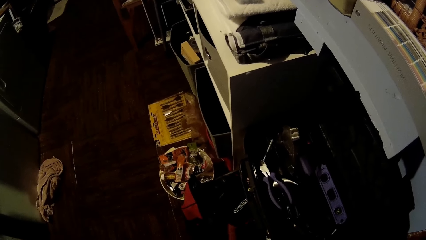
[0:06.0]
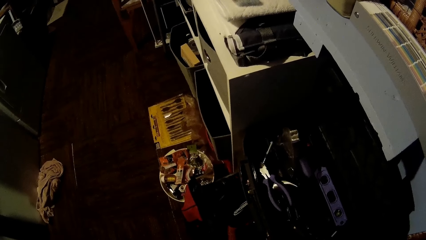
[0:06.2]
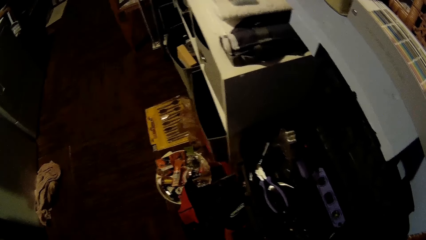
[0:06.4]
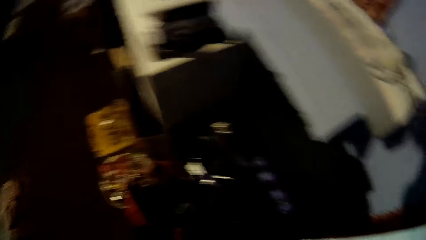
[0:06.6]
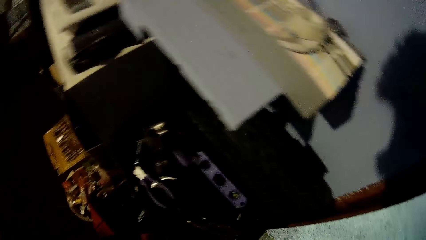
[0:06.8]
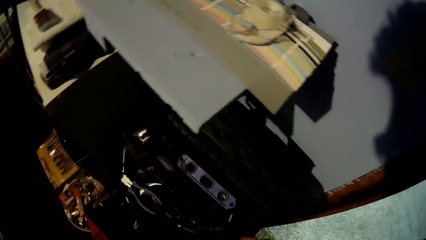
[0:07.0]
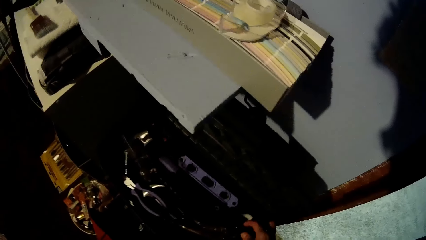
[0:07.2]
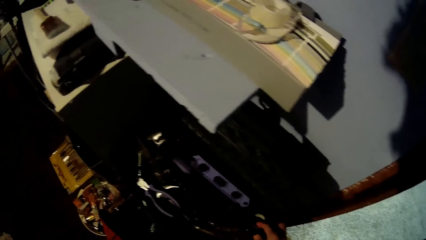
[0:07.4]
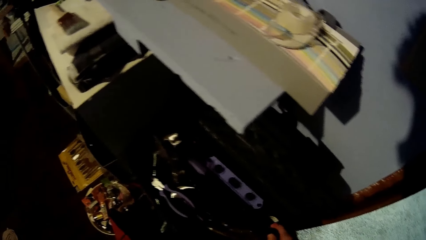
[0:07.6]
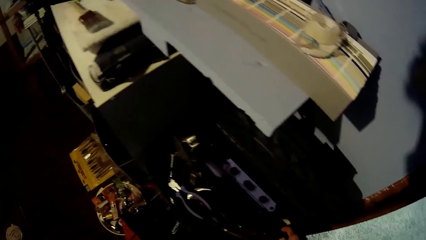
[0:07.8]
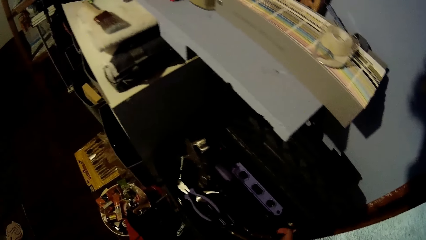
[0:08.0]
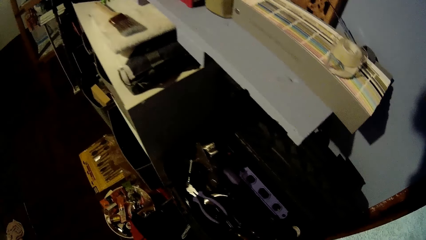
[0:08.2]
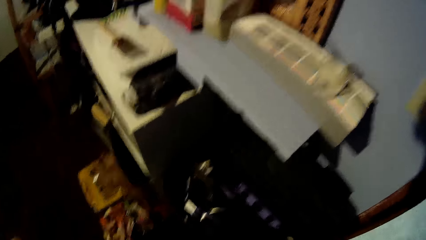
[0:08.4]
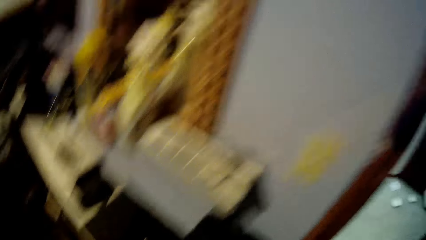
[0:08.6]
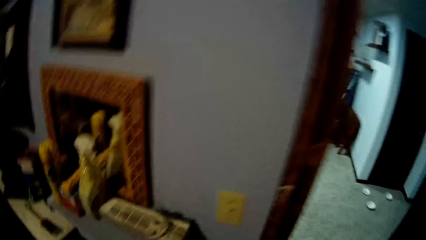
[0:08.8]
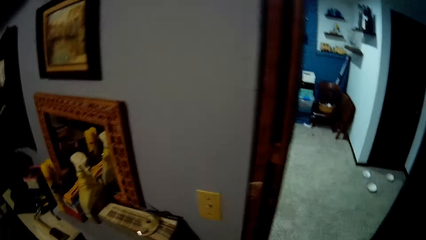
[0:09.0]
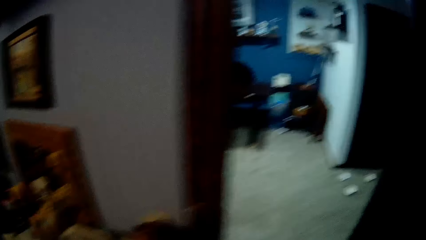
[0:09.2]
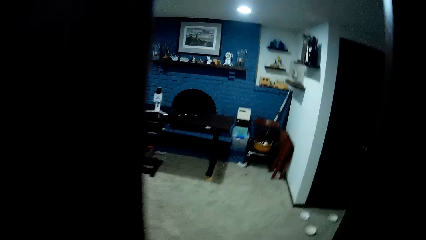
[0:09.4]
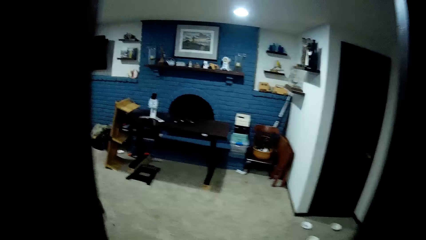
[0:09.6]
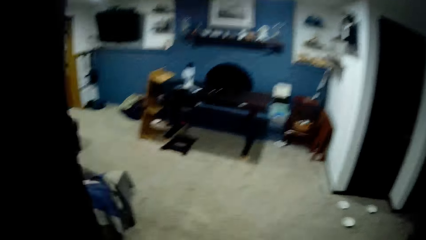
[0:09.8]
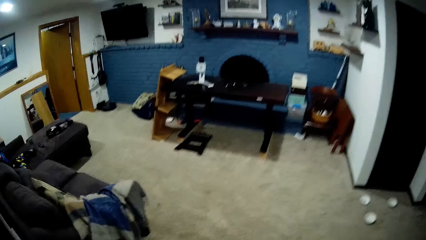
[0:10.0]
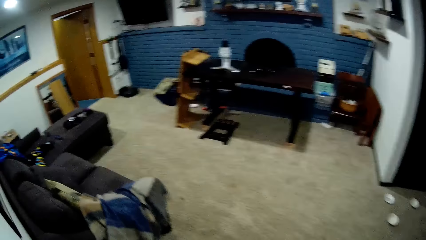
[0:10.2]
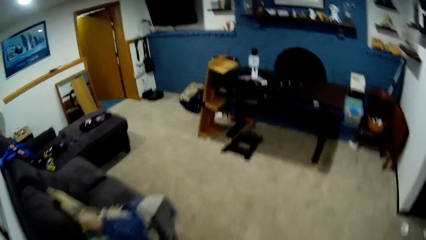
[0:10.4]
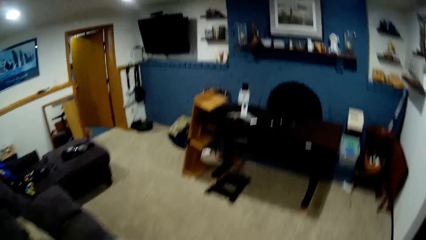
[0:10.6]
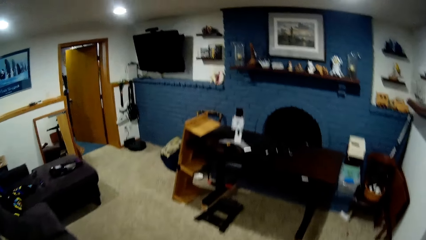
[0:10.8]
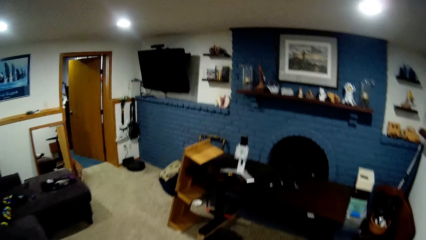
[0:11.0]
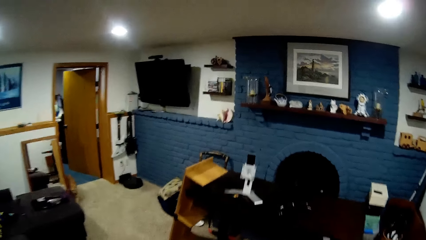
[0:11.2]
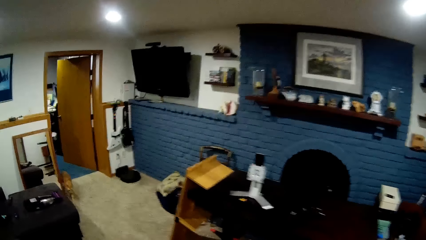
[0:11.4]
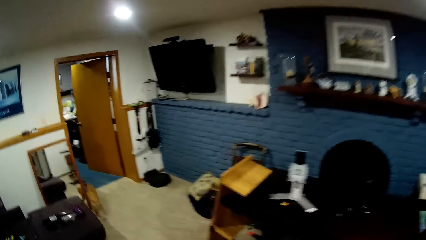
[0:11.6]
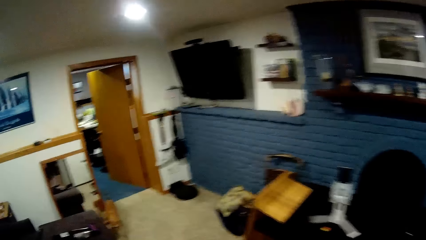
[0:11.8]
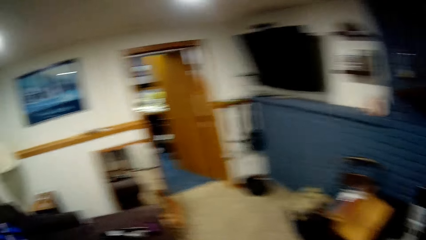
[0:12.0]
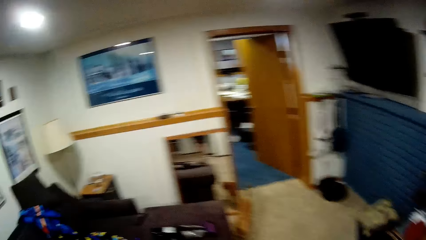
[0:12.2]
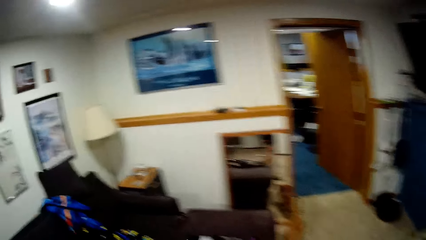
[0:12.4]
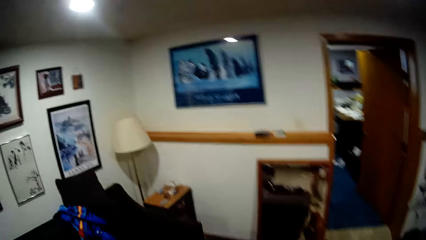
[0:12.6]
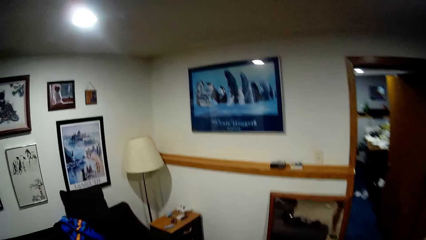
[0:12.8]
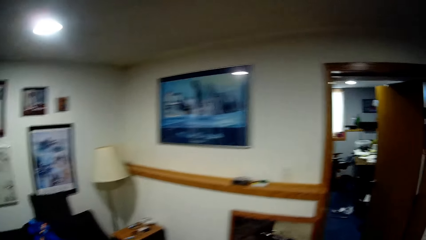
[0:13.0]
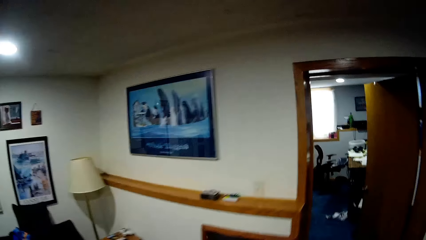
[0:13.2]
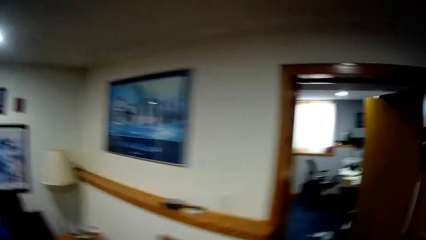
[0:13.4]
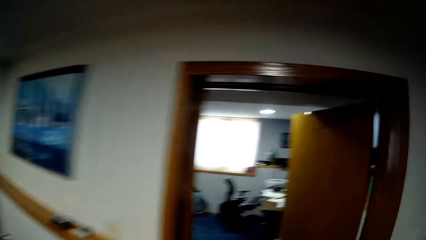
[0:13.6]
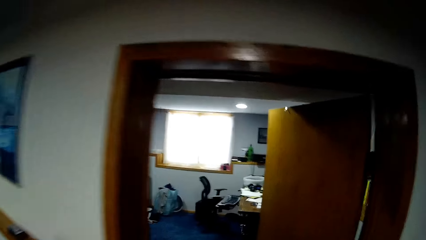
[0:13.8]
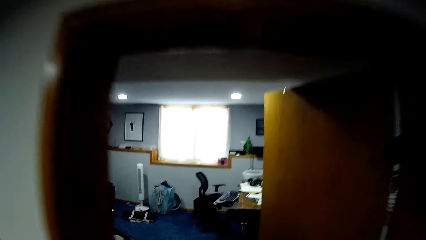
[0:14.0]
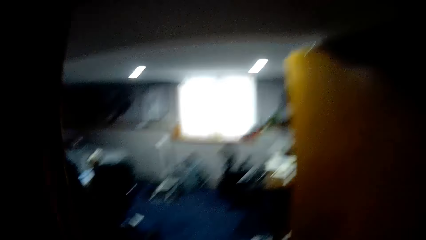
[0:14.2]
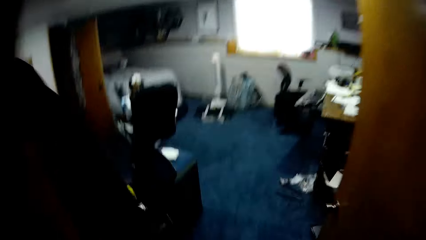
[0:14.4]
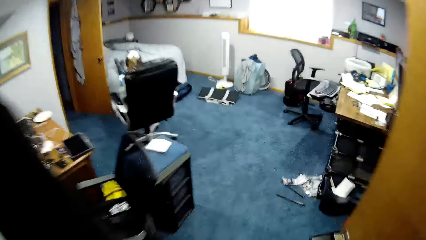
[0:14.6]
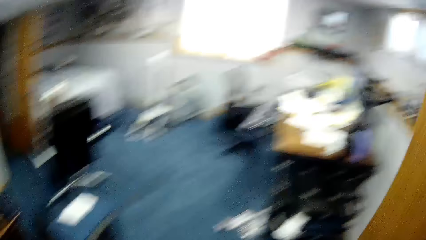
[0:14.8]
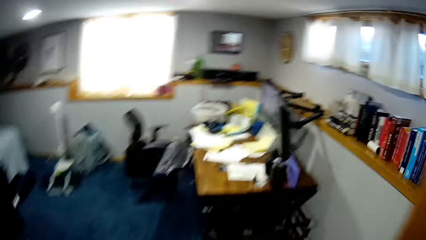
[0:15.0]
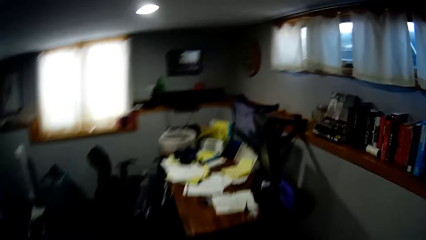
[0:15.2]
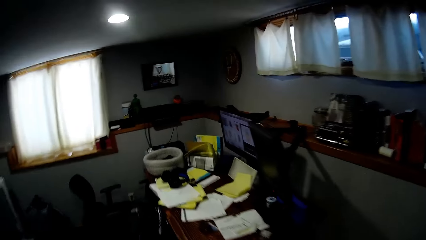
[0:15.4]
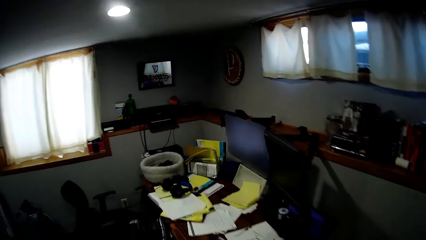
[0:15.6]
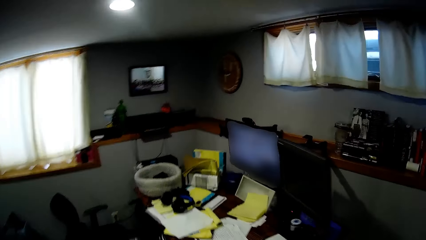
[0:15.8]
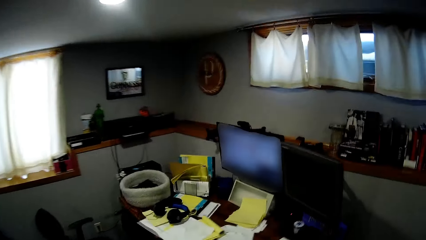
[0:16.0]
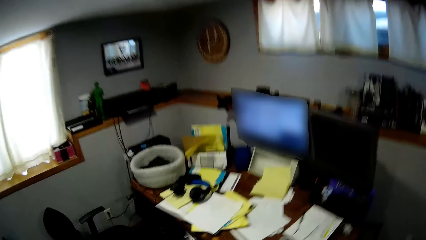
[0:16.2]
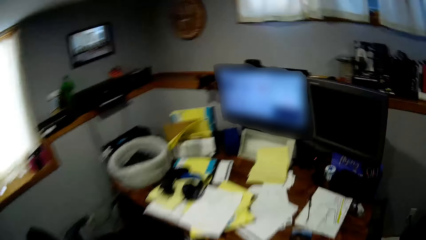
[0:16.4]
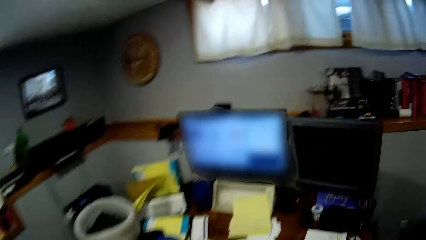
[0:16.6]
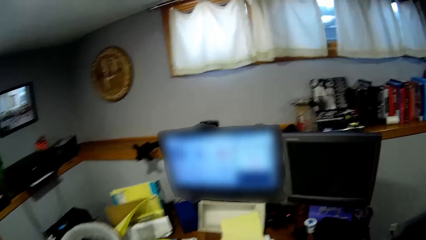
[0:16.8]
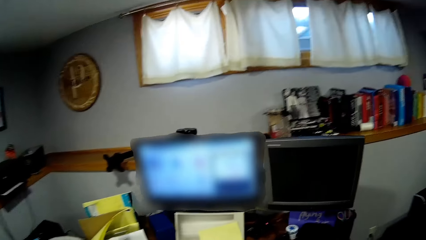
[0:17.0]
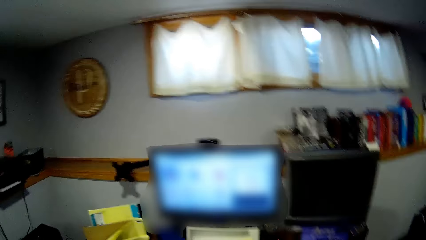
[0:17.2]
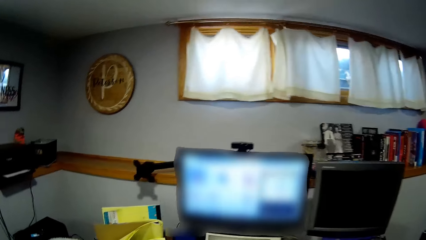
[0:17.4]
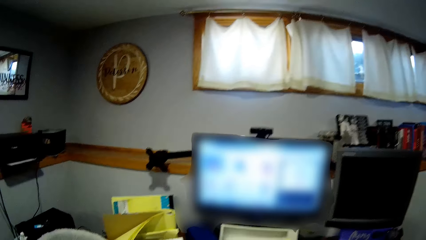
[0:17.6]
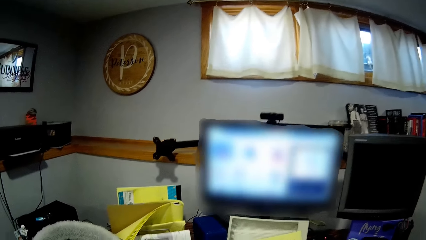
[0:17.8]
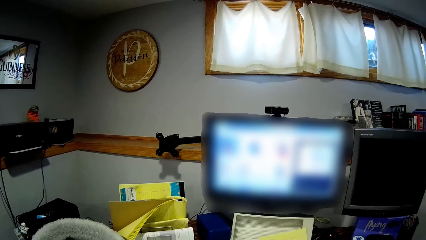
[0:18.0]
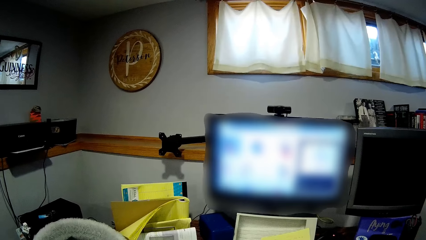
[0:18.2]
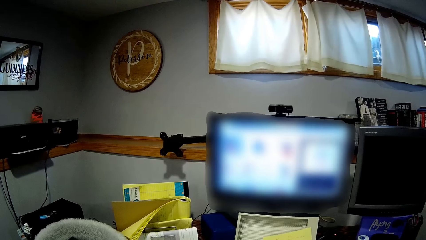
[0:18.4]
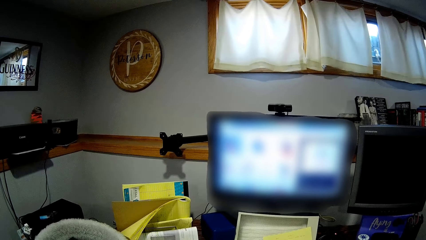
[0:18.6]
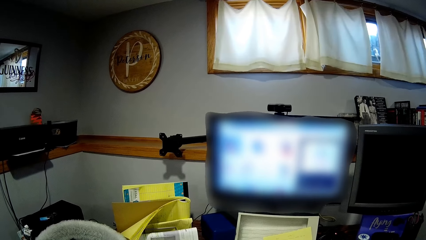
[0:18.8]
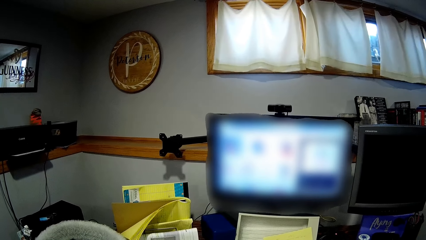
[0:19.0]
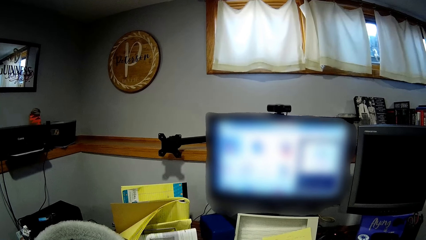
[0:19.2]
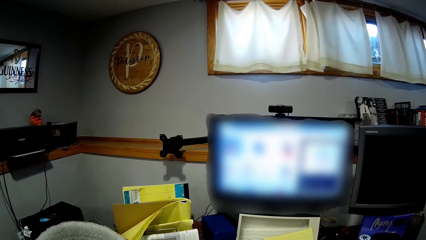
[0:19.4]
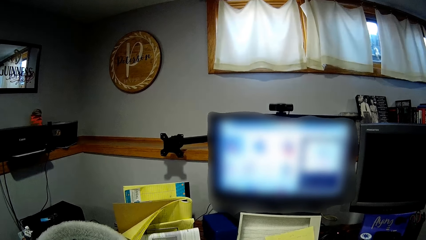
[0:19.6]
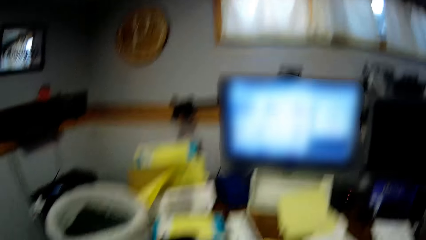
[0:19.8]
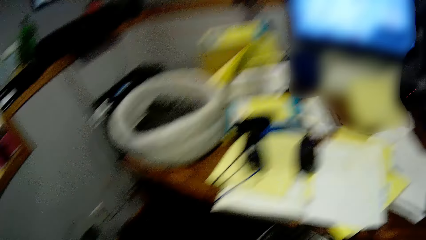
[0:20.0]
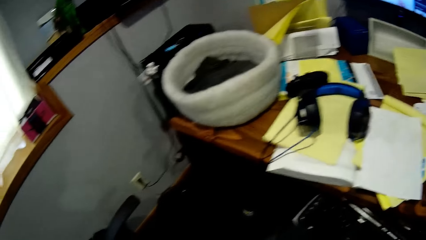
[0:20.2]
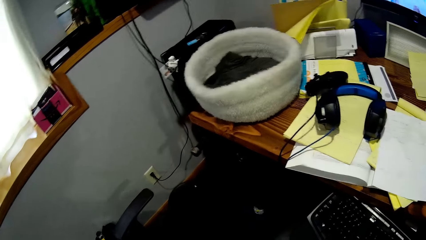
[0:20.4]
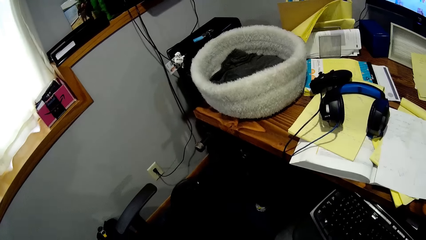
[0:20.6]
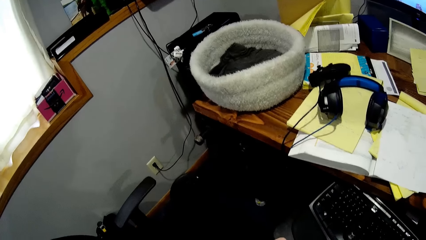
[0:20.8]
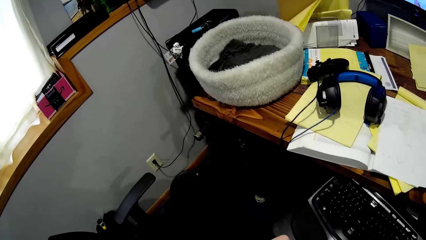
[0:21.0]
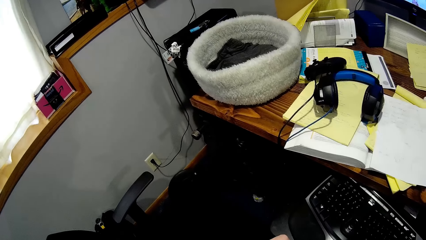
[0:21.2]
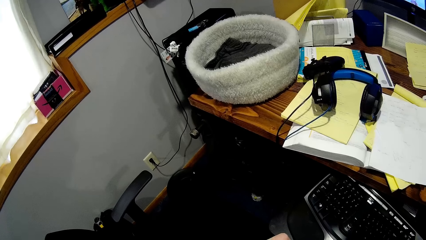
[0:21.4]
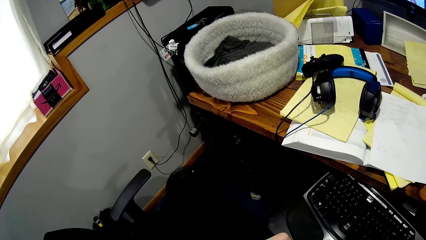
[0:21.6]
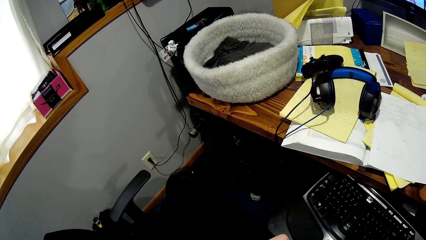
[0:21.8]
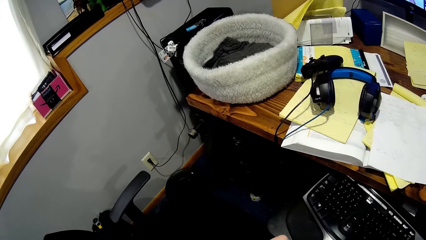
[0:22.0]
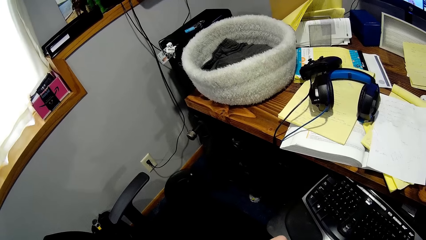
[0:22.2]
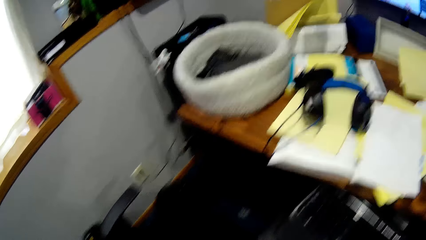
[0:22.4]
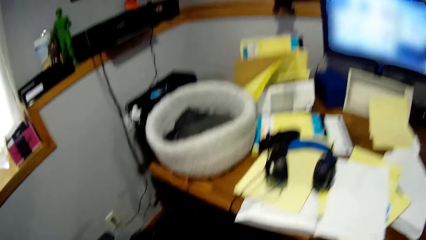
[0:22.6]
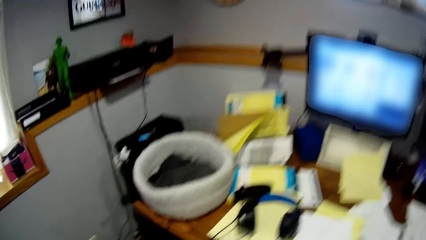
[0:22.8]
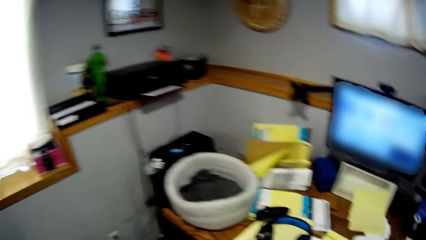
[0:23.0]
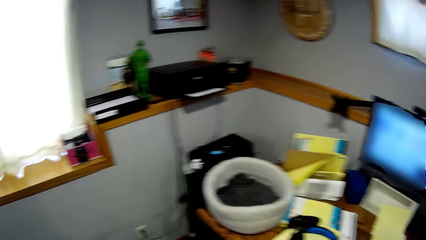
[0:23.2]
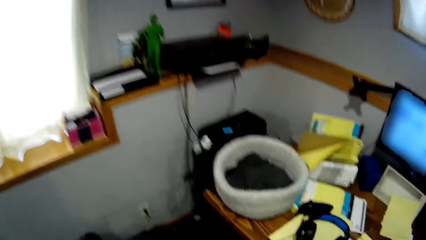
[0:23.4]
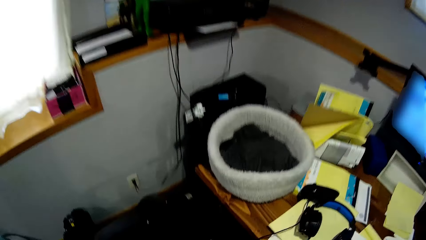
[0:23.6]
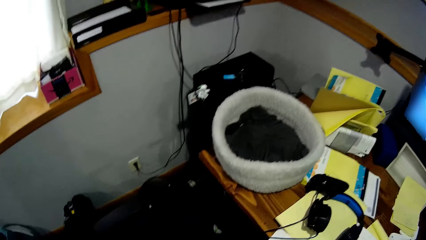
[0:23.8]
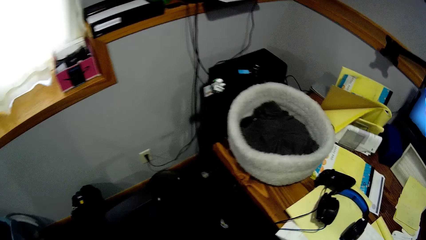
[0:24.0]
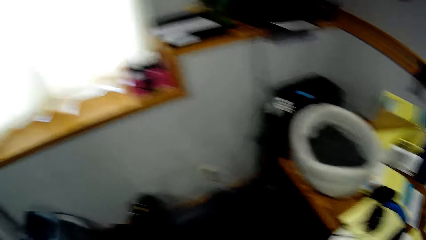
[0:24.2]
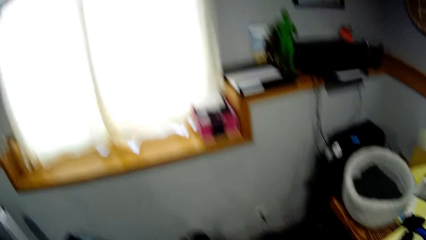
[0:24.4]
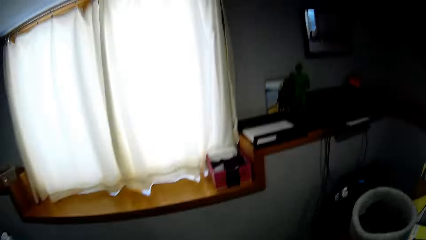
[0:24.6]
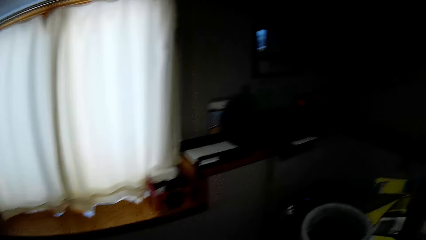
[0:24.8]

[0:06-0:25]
The camera wearer adjusts the level on the shelf. They walk to a room. They stand in the room. They look at the floor. They look around the room.
